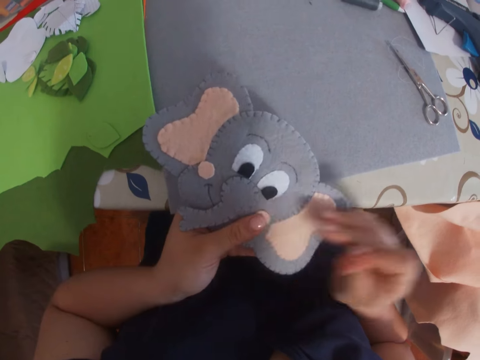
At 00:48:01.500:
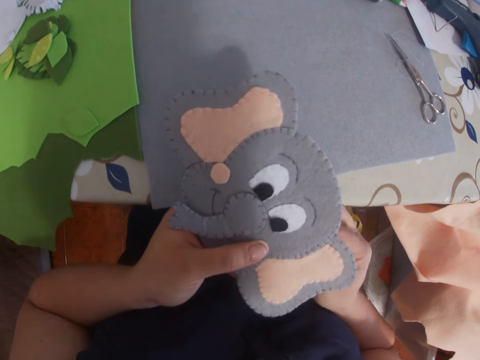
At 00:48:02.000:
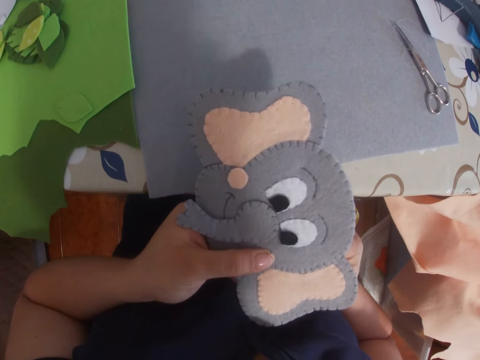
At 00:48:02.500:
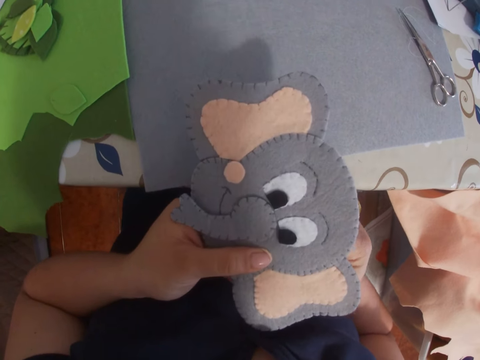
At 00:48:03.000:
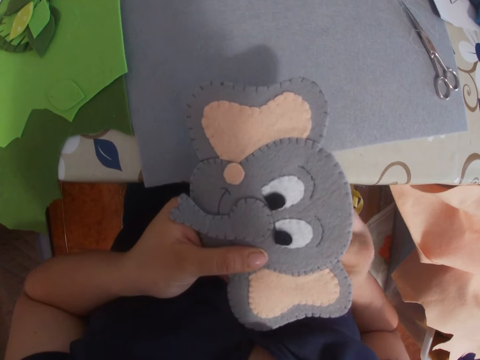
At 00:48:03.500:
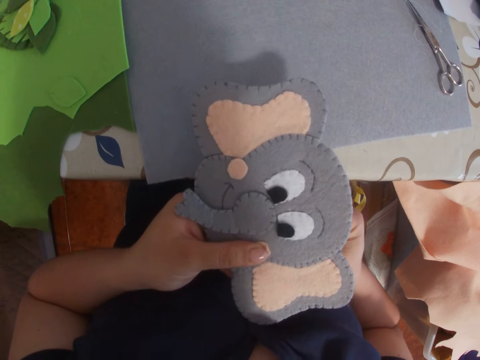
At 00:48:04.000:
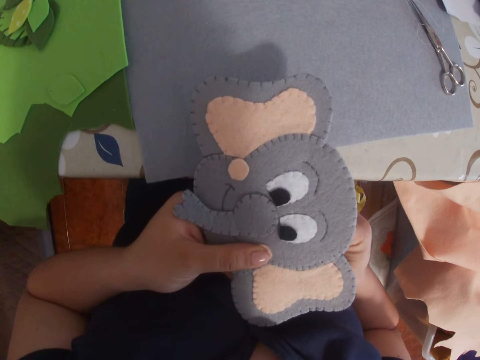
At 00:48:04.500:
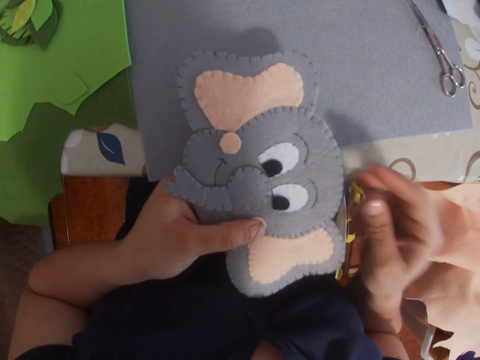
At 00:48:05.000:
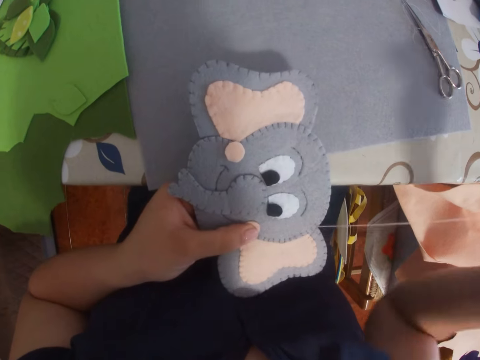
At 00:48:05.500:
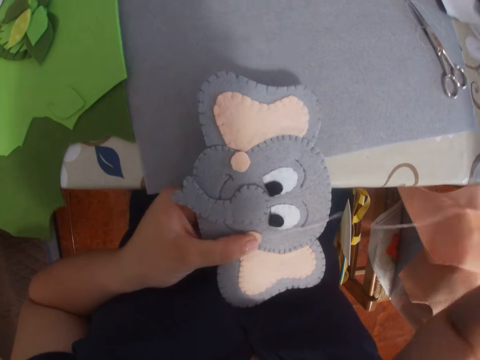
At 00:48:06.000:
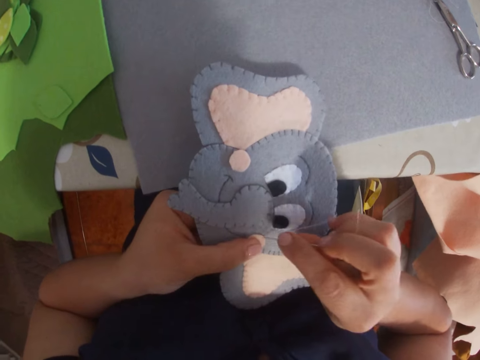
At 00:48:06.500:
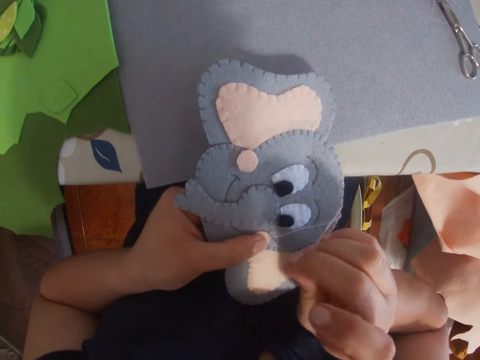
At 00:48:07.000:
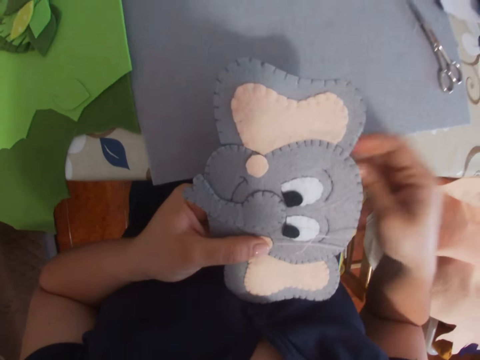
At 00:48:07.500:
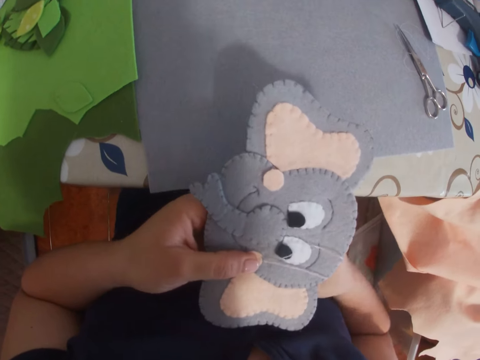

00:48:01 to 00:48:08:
The camera wearer stitches the craft or elephant decorative with the needle.

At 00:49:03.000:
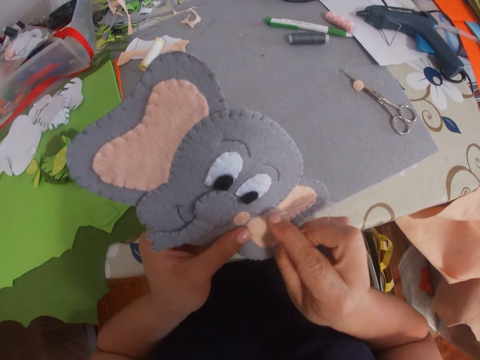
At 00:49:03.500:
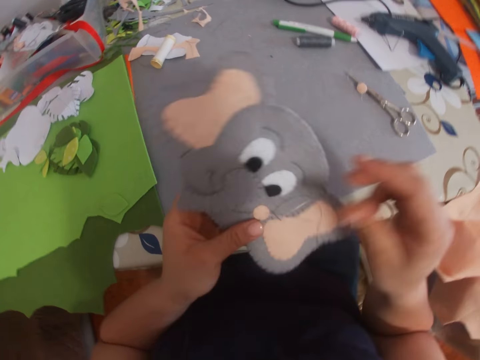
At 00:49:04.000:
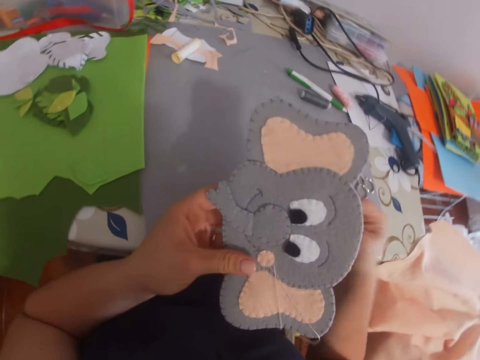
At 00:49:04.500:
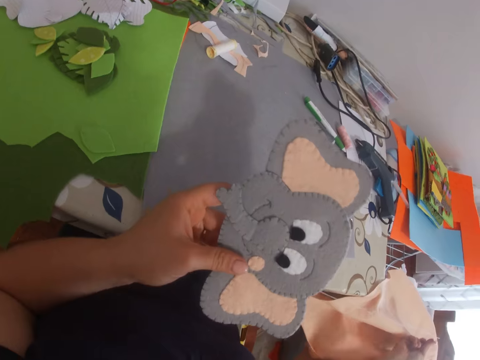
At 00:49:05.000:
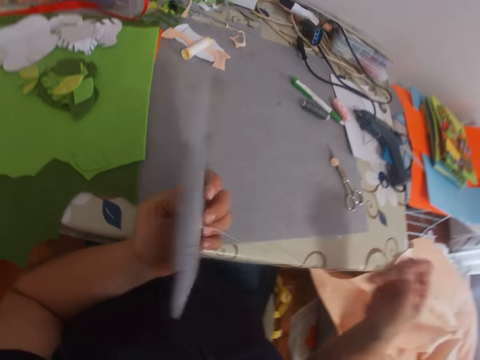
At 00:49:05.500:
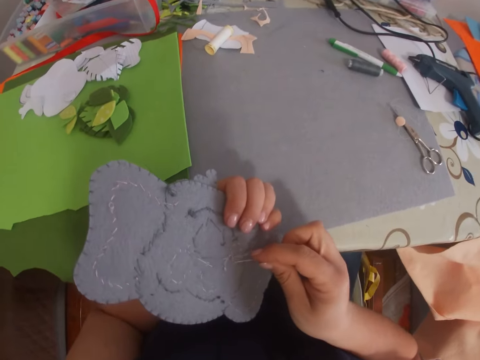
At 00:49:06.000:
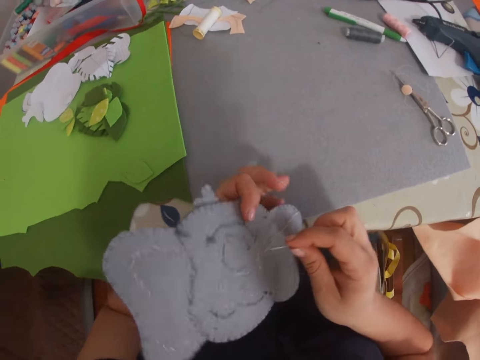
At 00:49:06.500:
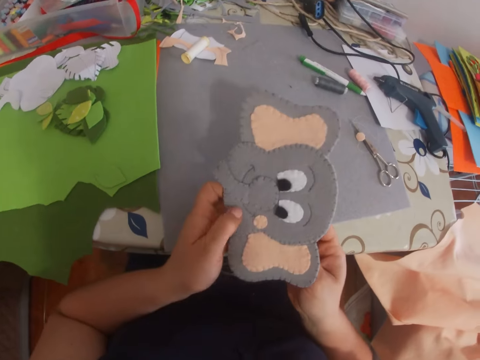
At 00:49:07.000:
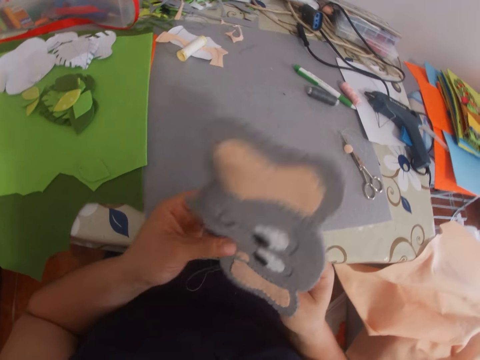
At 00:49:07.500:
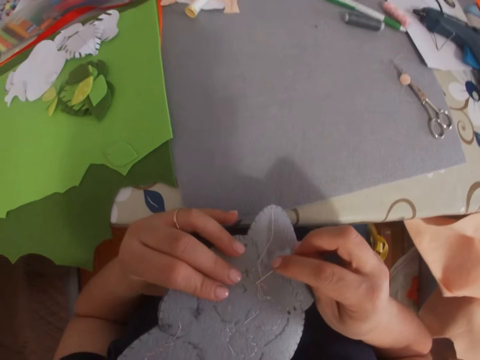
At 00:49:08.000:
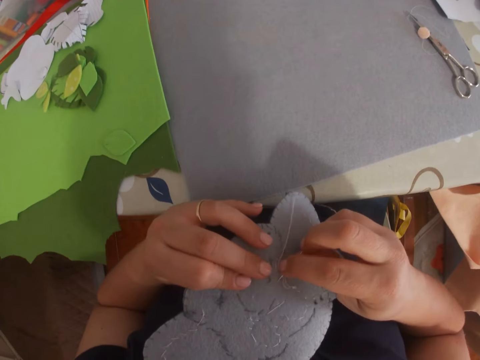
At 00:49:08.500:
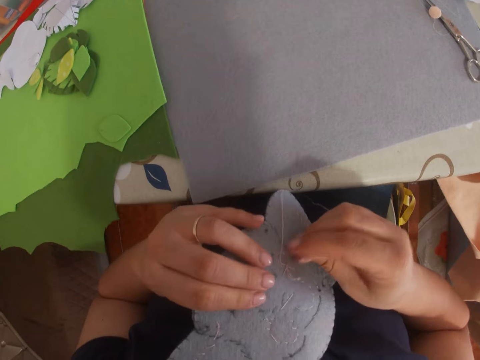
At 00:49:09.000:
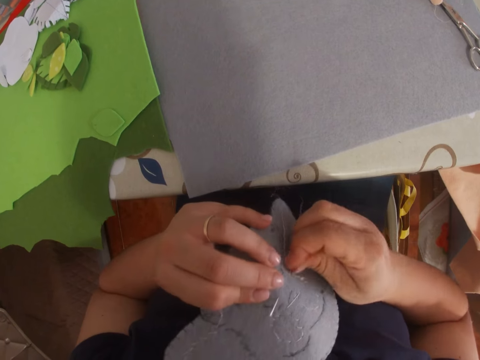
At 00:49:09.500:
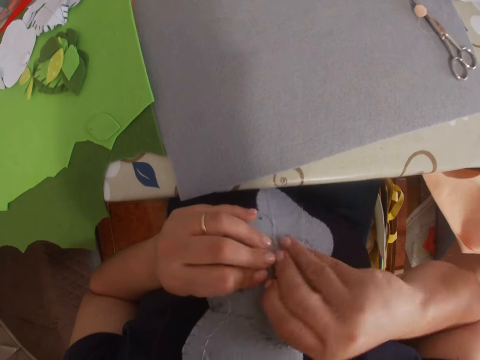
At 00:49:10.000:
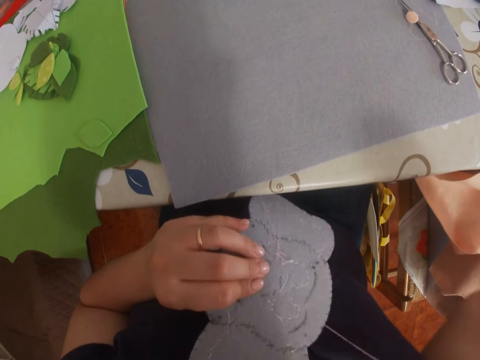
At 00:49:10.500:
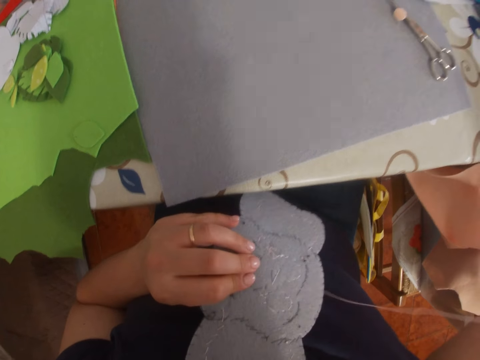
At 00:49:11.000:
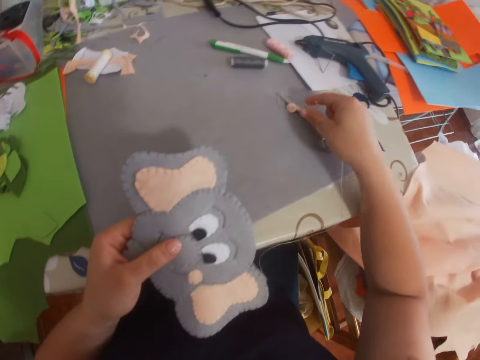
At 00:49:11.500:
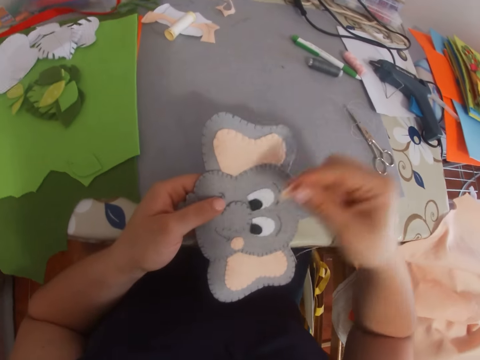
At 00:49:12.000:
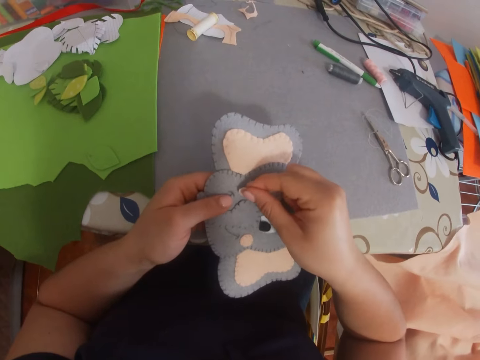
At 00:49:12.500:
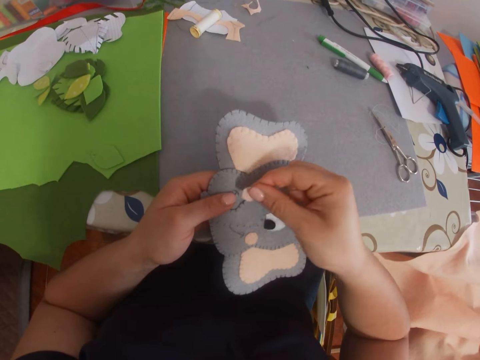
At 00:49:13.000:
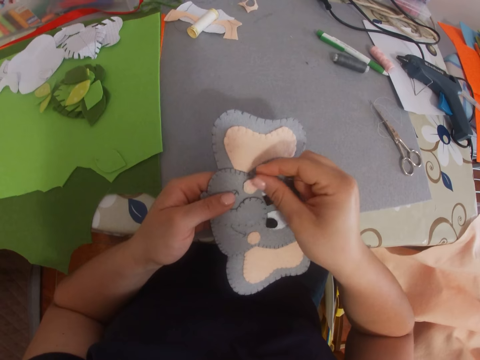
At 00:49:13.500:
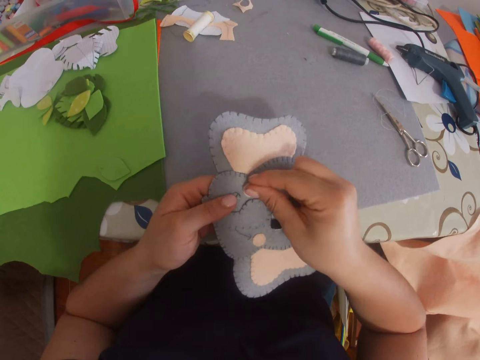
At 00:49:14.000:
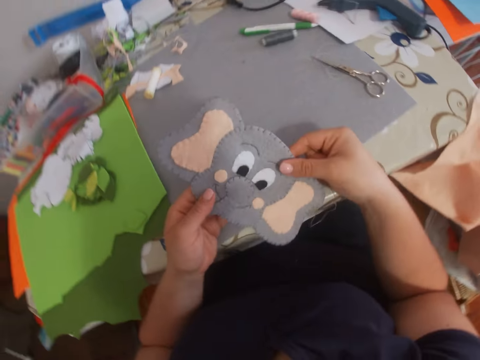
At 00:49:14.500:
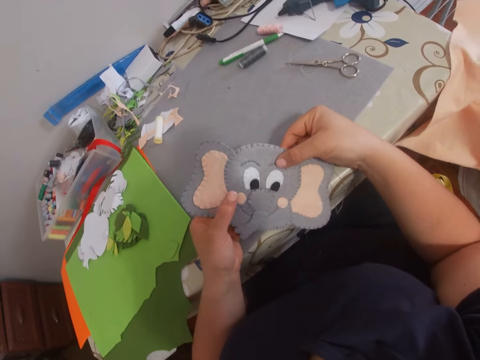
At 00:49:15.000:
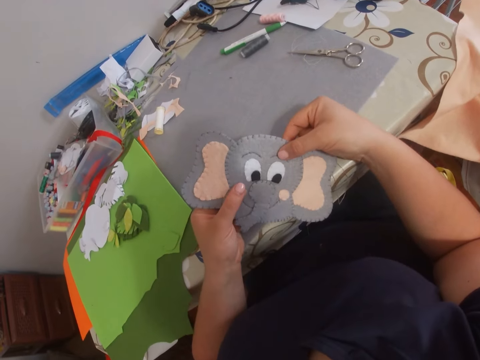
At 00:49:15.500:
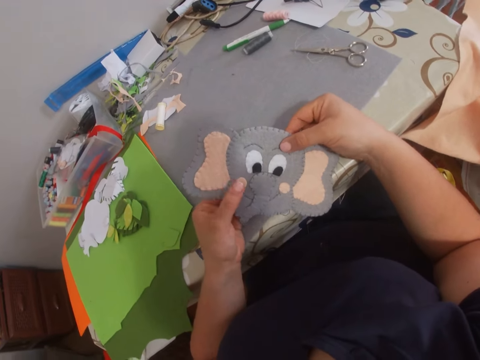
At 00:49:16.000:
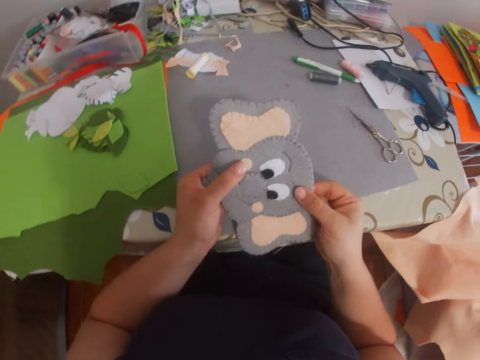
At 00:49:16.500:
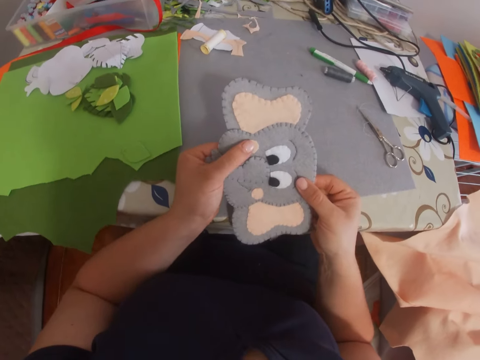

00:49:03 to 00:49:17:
The camera wearer turns the craft or elephant decorative backward. They stop for a while. They sew the elephant decorative. They turn the craft forward. They hold the elephant decorative, turn the elephant decorative. They stitch the craft with the needle. They turn the elephant decorative. They pick up a piece of cloth on the table and put the piece of cloth on the elephant decorative. They hold the elephant decorative.

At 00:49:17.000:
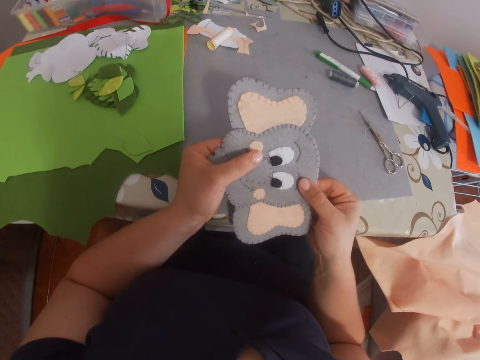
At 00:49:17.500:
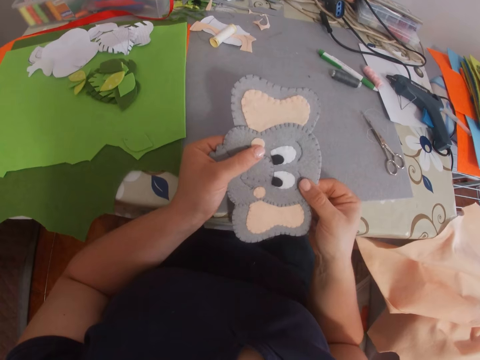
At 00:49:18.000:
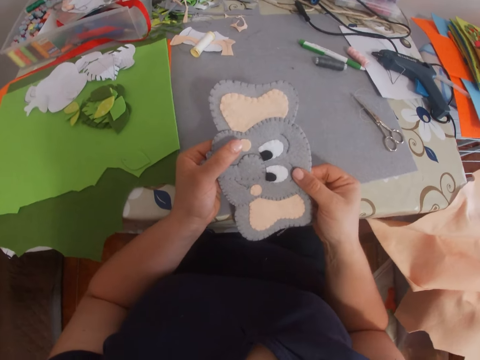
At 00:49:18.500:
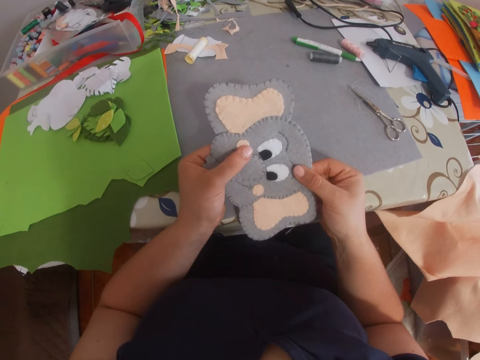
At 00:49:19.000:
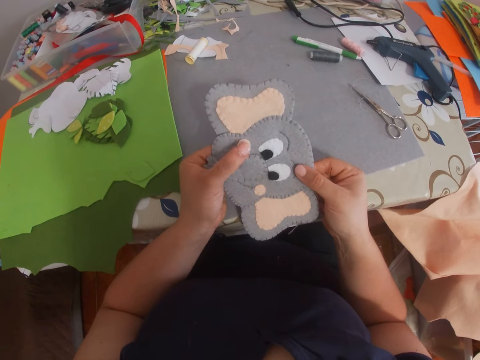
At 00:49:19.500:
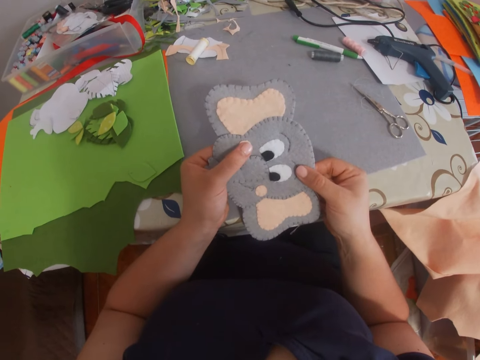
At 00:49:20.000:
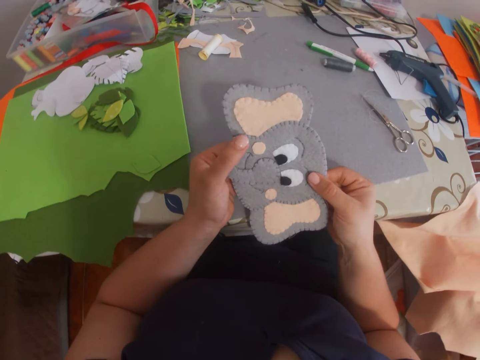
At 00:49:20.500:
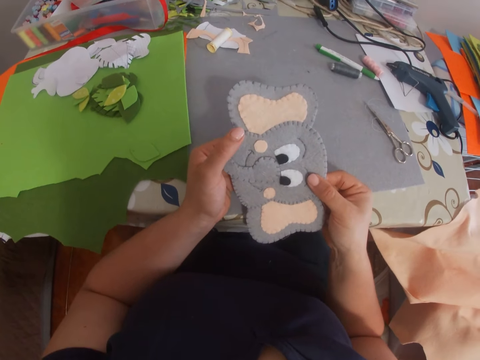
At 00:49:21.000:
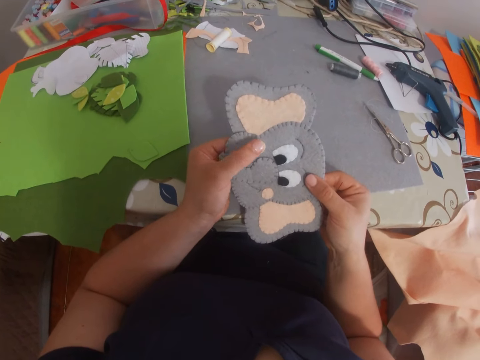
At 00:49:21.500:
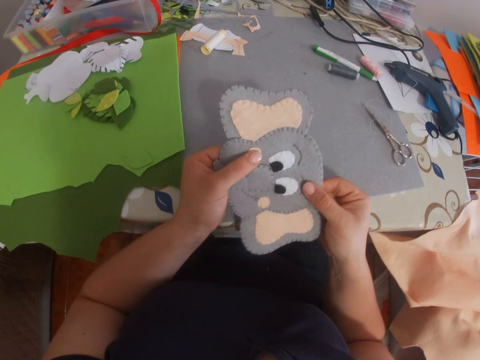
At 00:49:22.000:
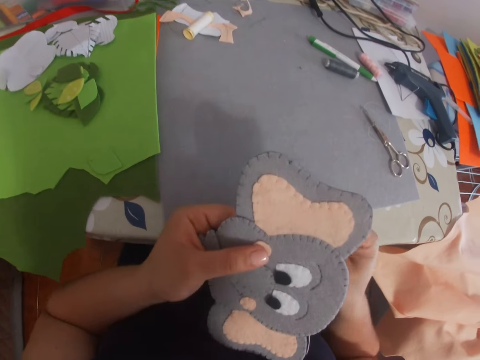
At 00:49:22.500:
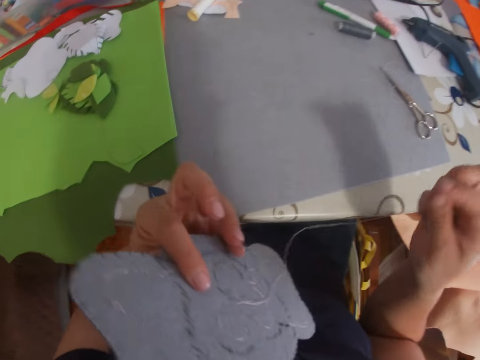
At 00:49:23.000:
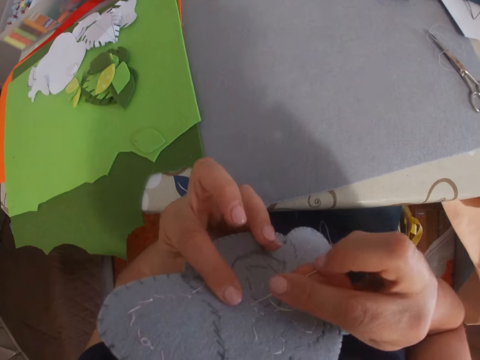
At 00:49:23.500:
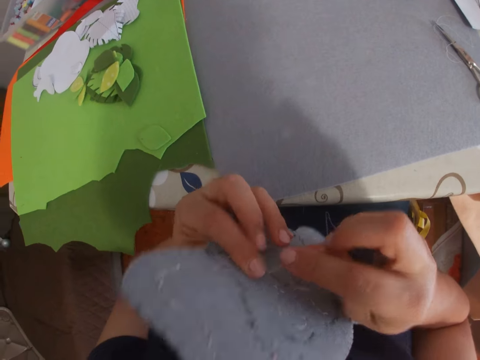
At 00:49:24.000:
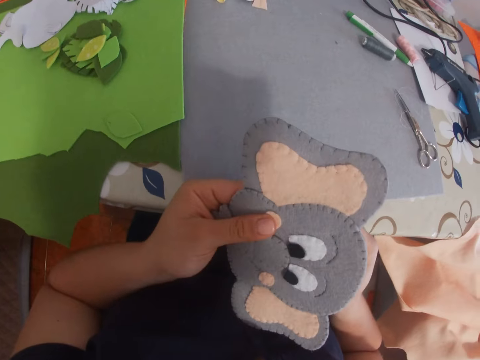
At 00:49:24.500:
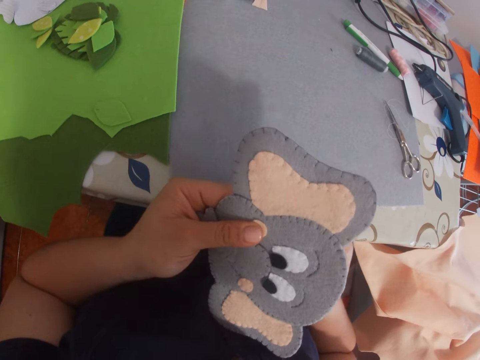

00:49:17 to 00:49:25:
The camera wearer turns the elephant decorative or craft. They sew the elephant decorative. They turn the elephant decorative. They stitch the craft with the needle.
